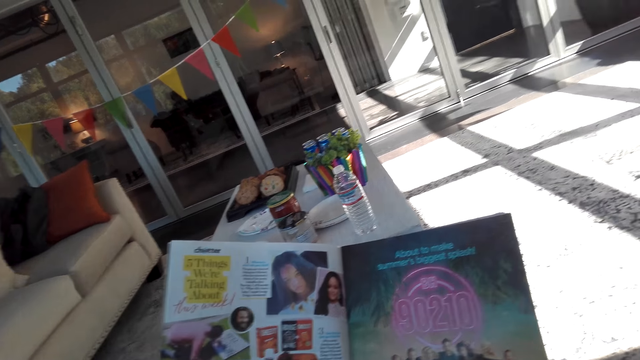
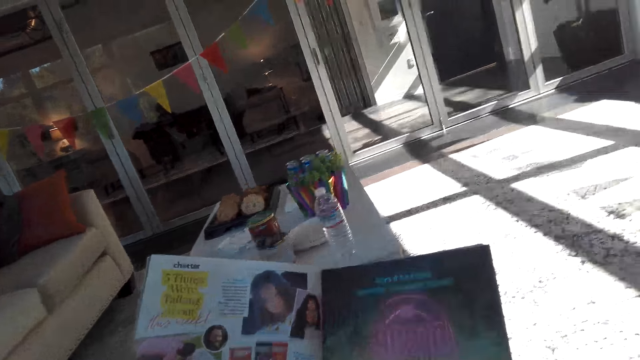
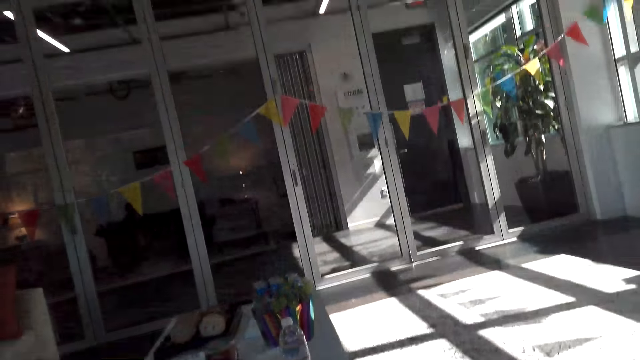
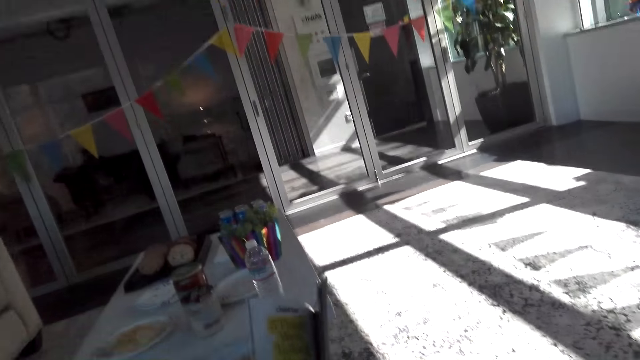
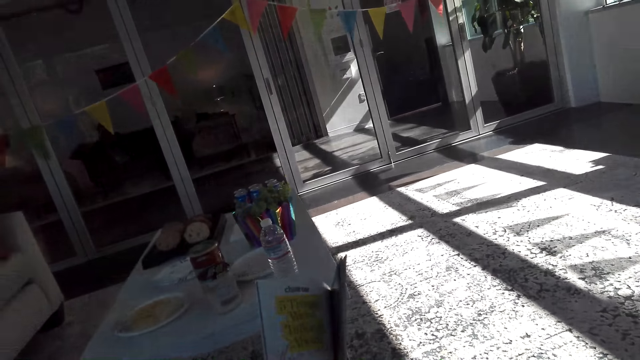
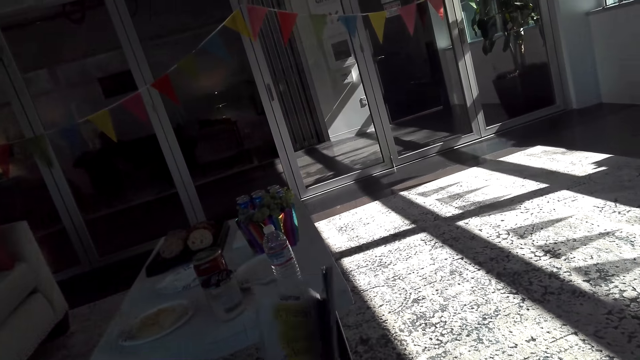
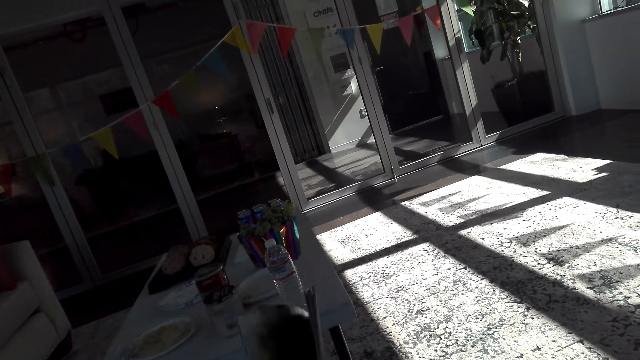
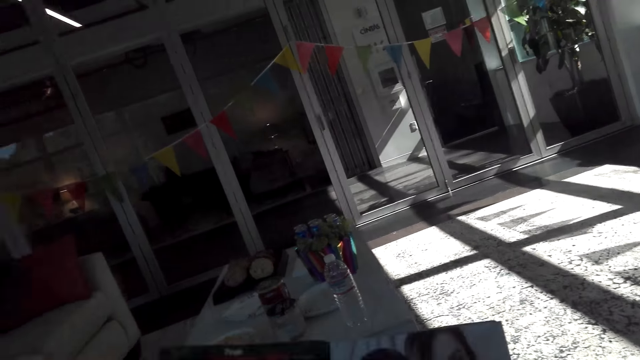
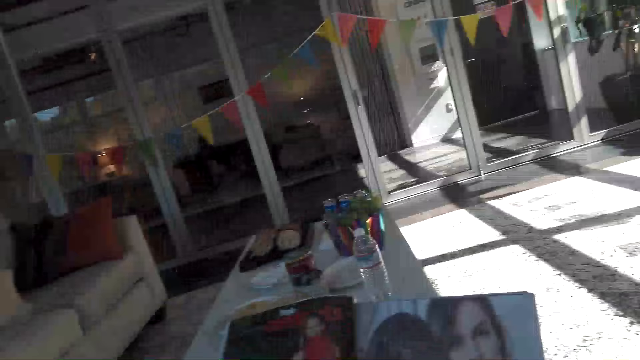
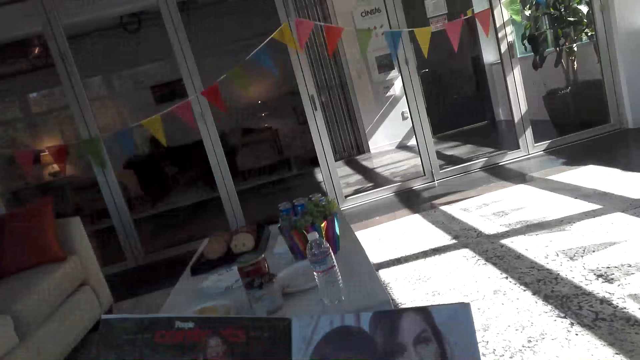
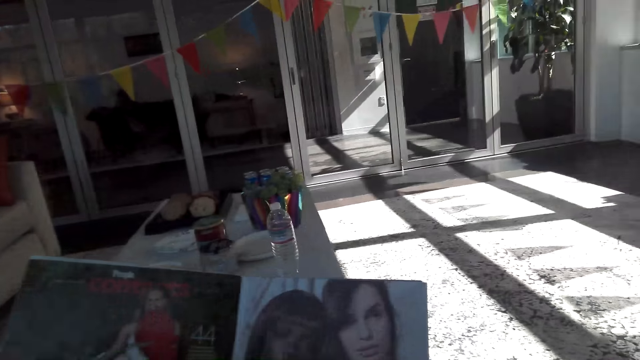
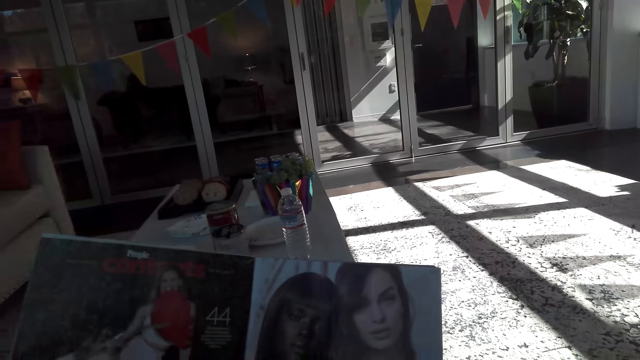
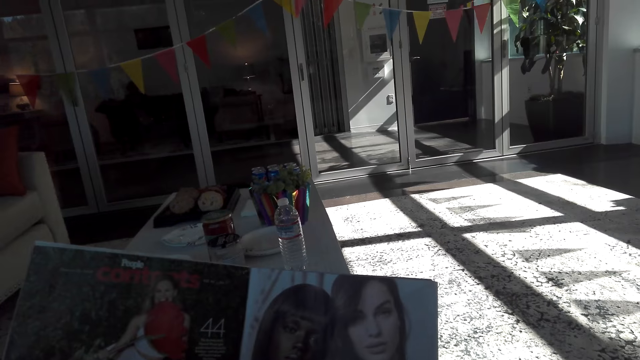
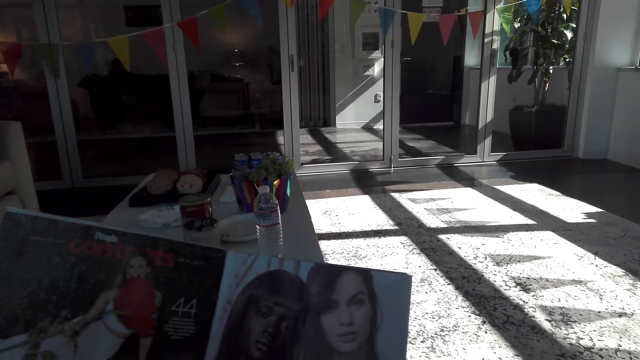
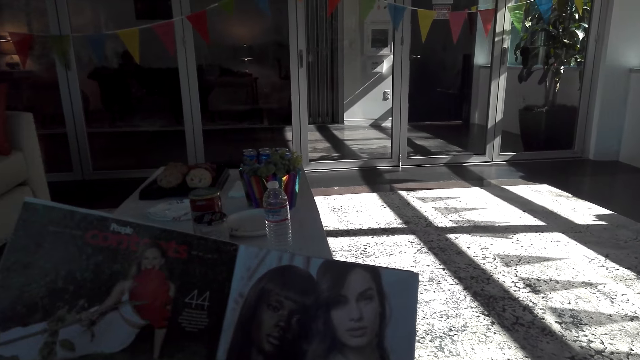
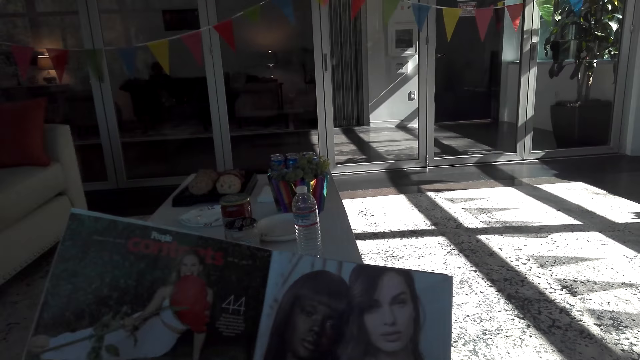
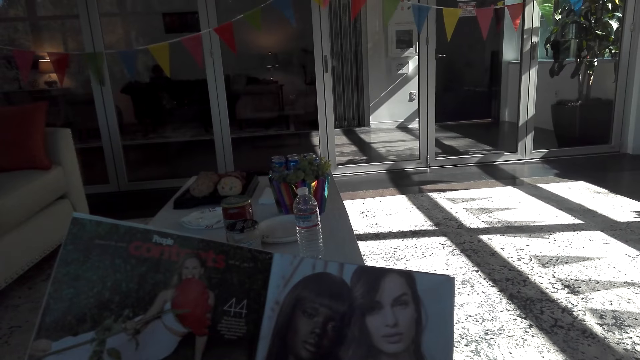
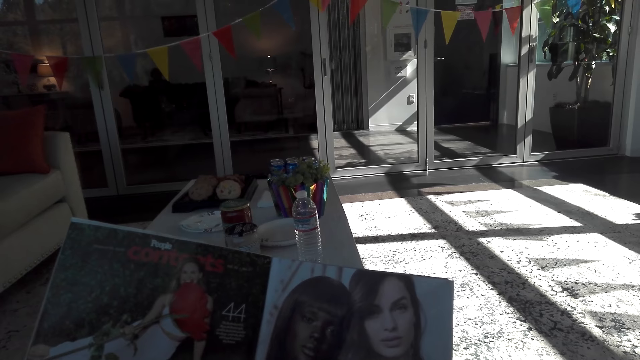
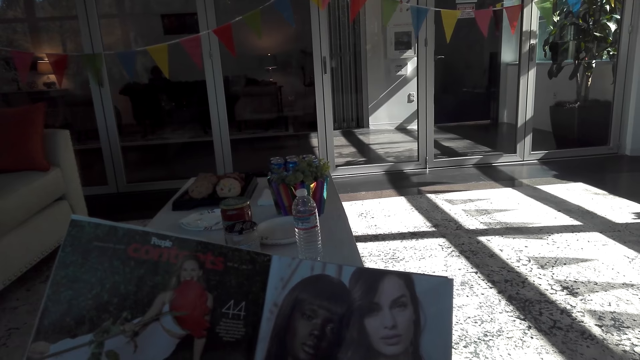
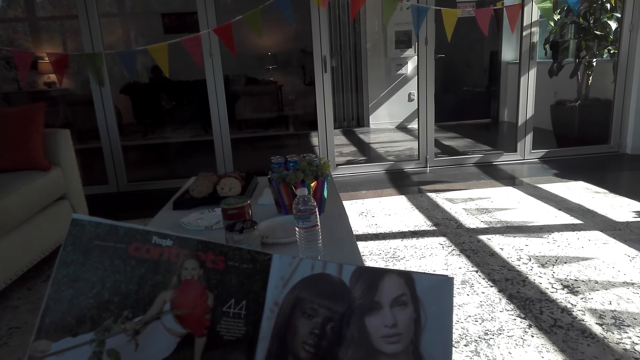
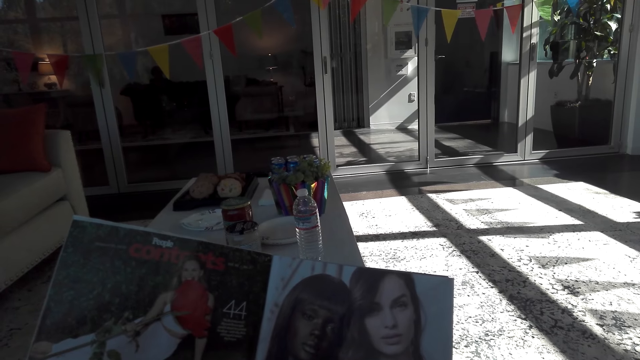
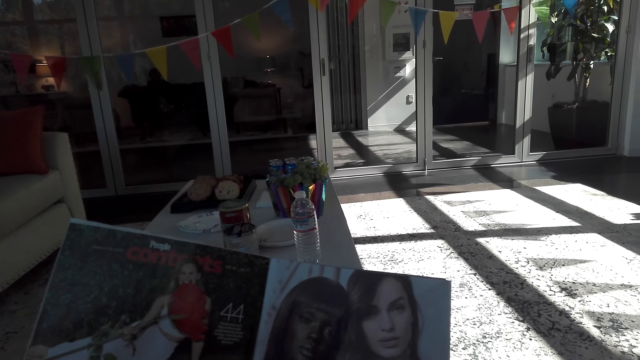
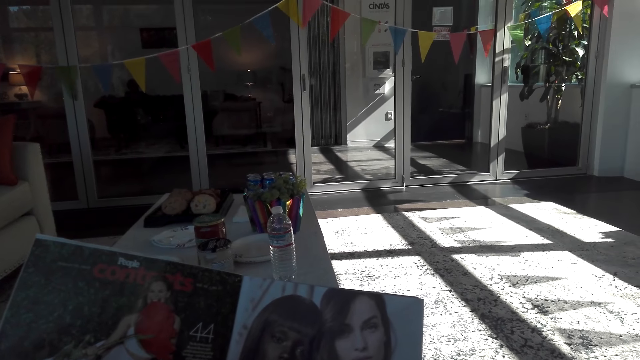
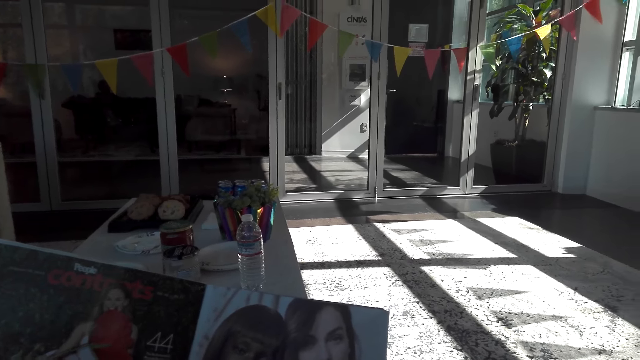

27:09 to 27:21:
The camera wearer walks around the living room. They open a book. They read the book.

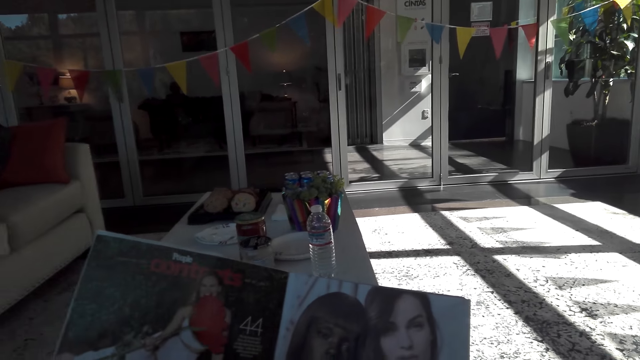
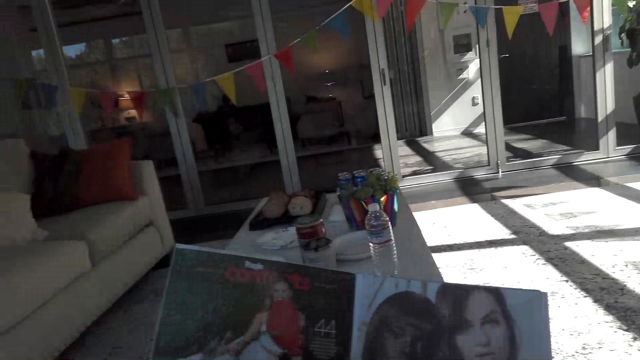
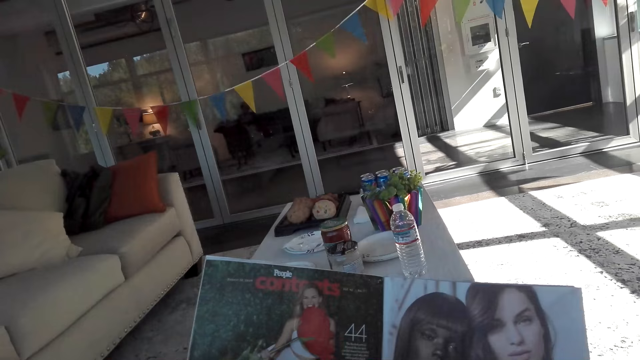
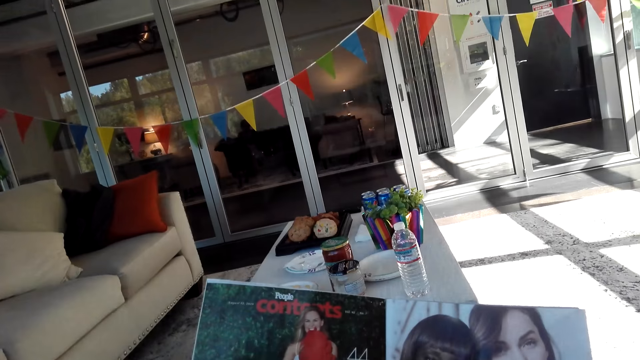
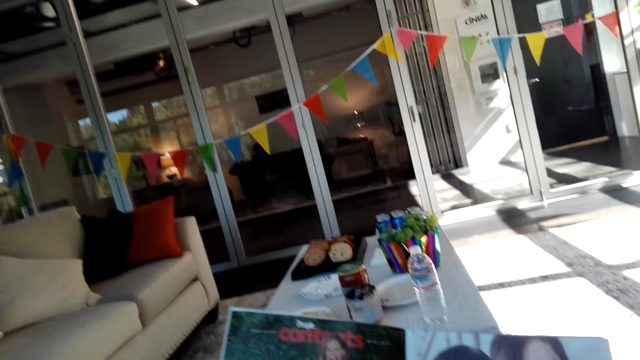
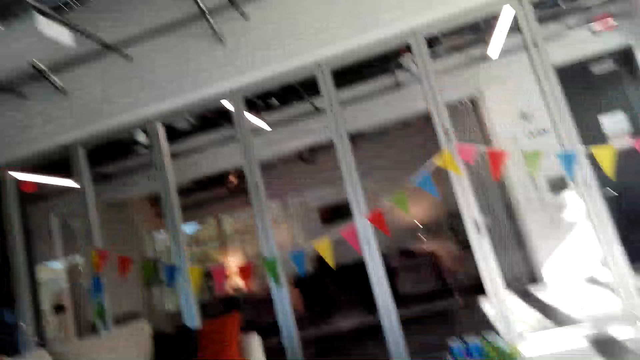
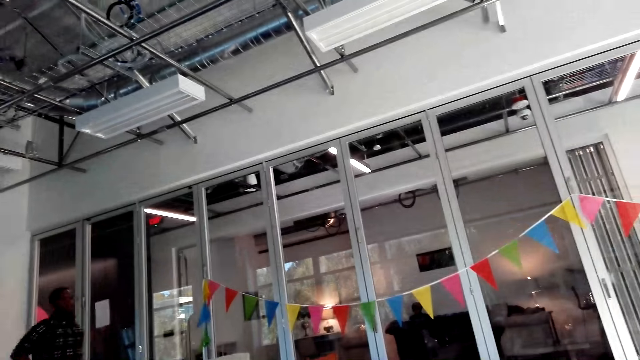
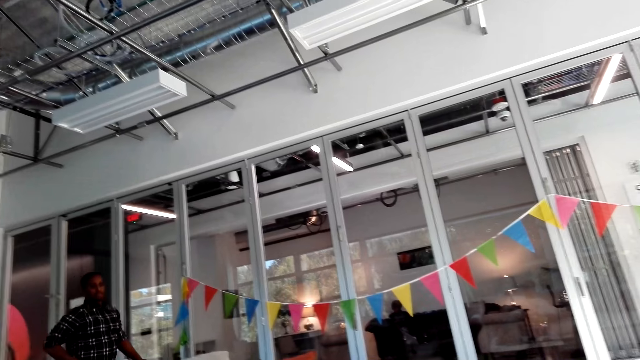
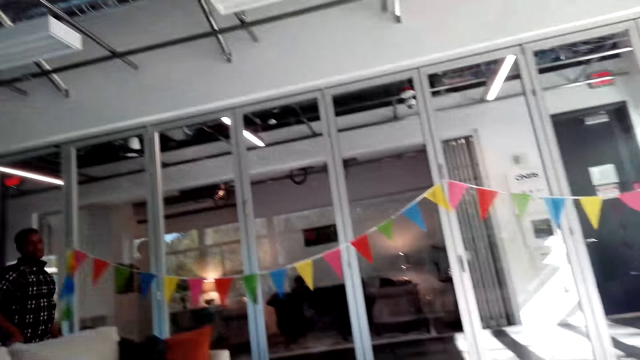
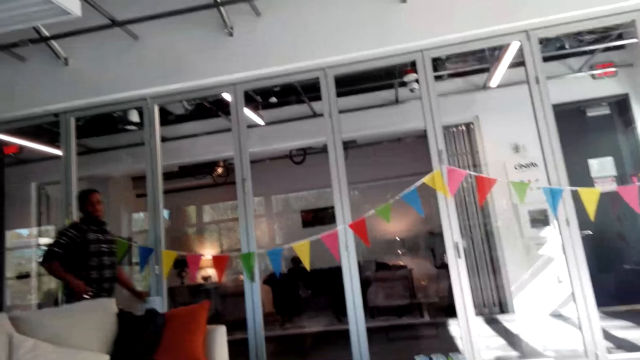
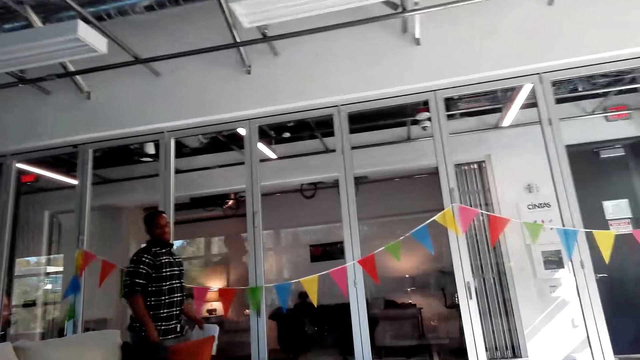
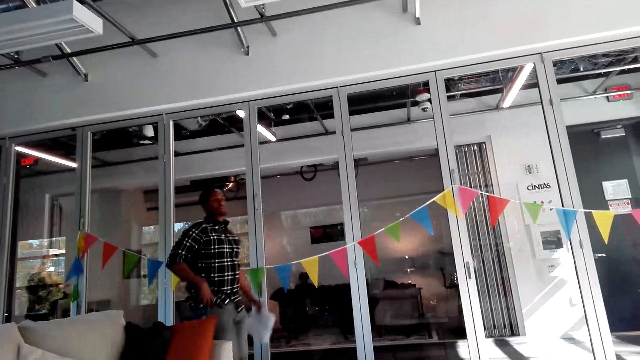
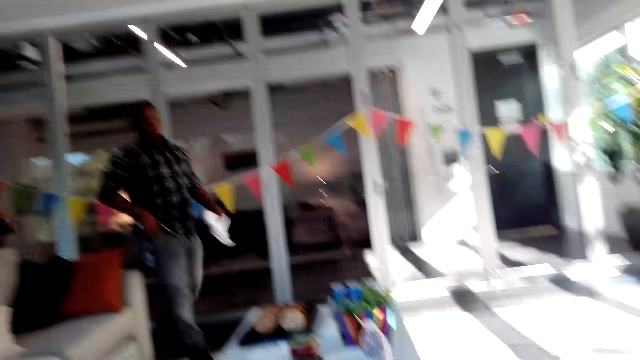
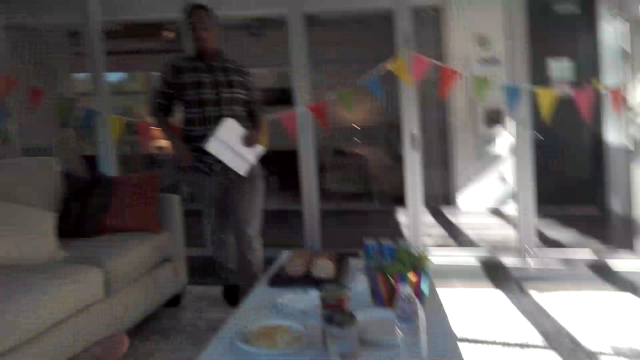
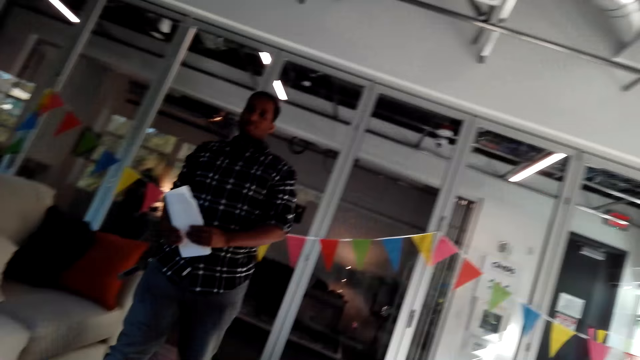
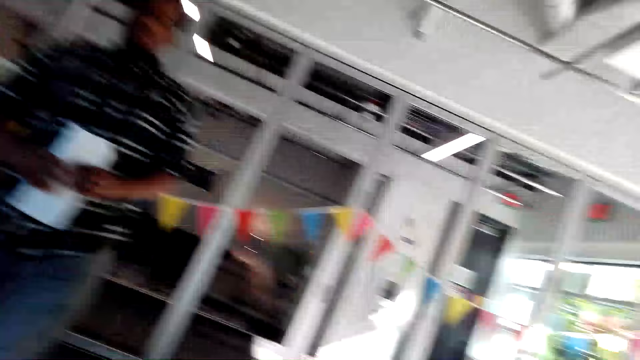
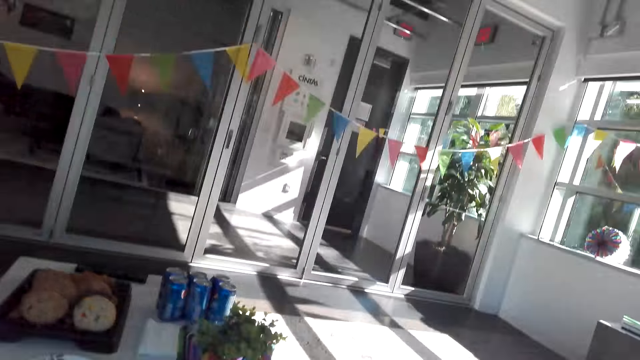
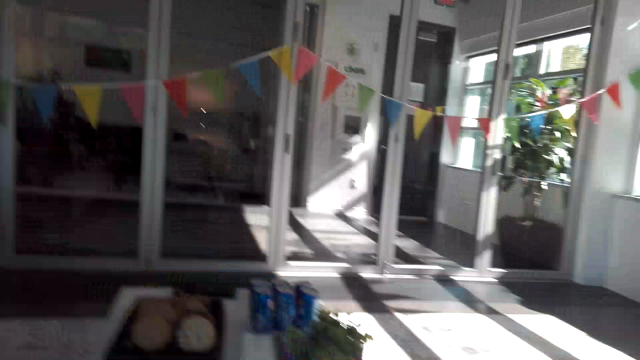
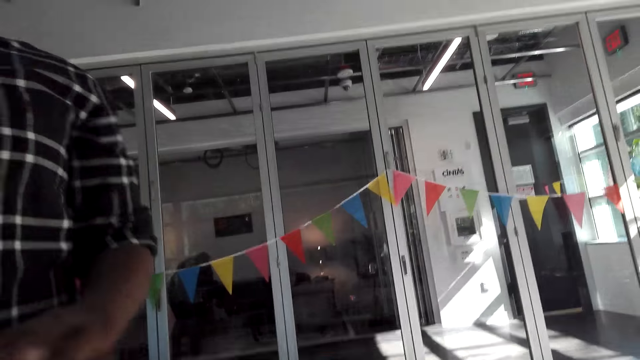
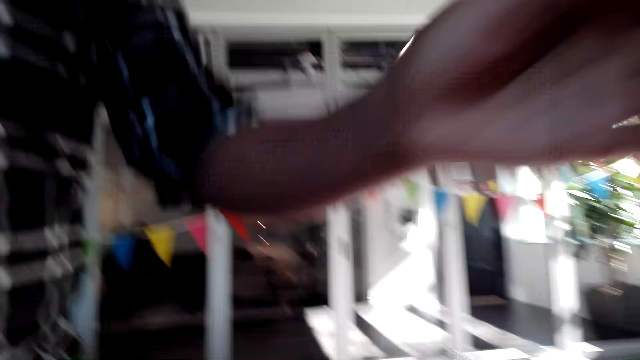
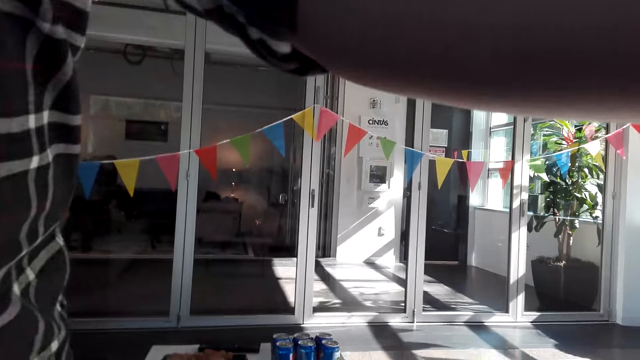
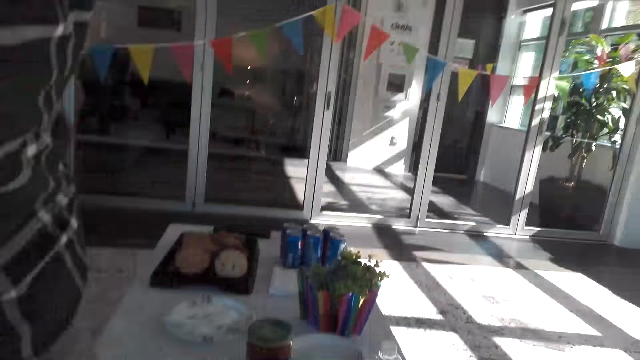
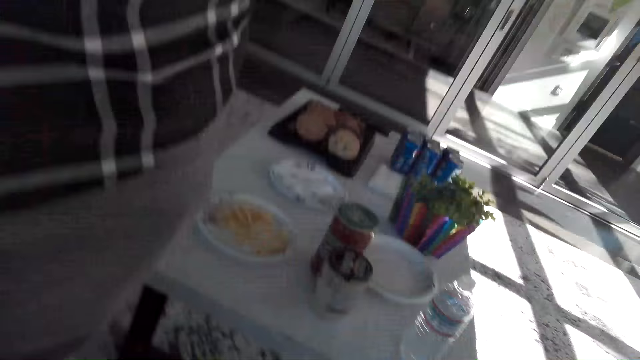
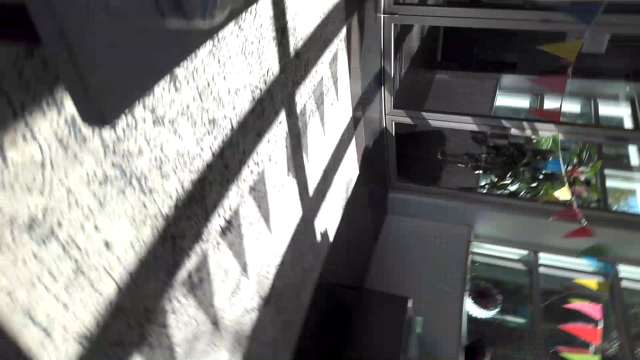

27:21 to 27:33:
The camera wearer turns around. A person walks around the living room. The person holds a paper and lifts up the hand.
